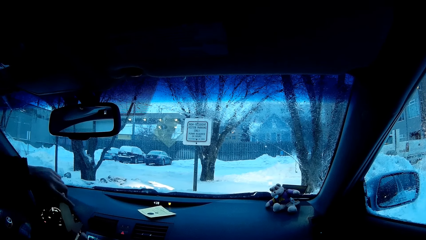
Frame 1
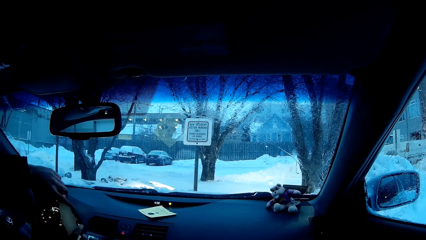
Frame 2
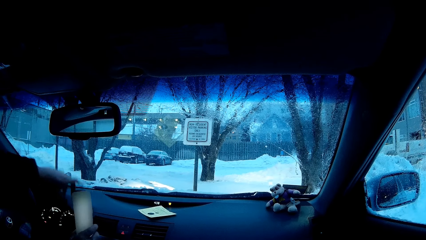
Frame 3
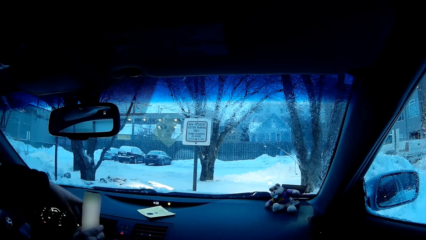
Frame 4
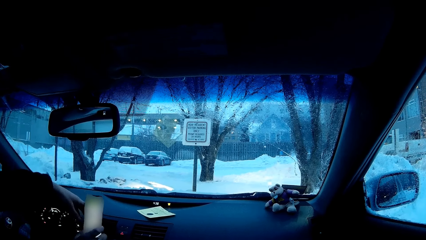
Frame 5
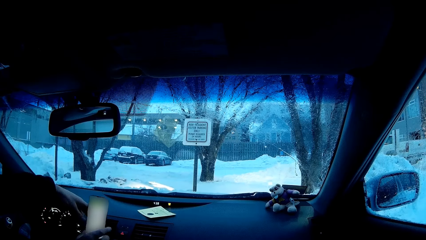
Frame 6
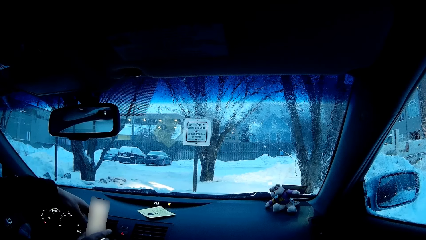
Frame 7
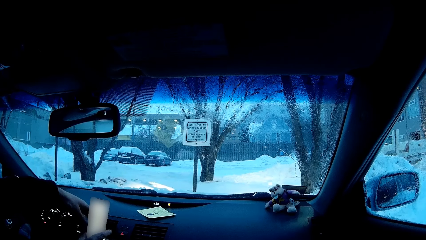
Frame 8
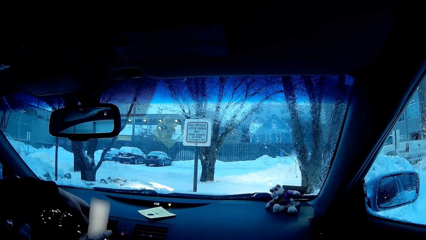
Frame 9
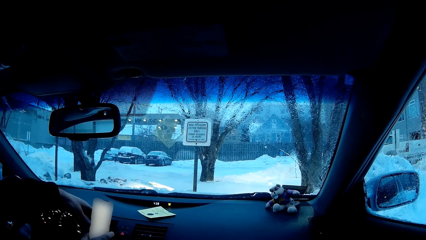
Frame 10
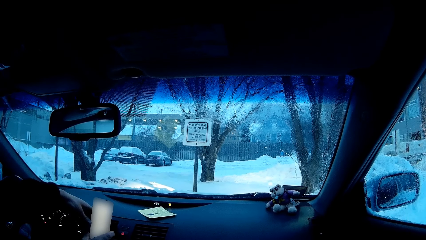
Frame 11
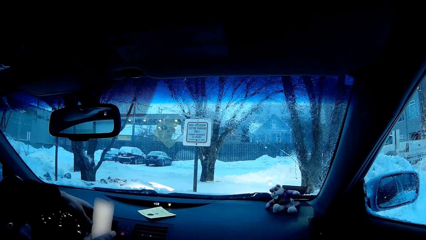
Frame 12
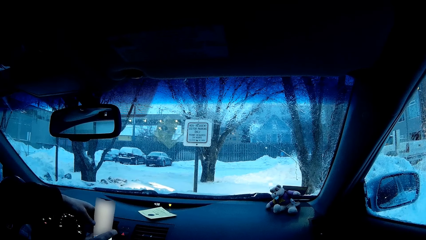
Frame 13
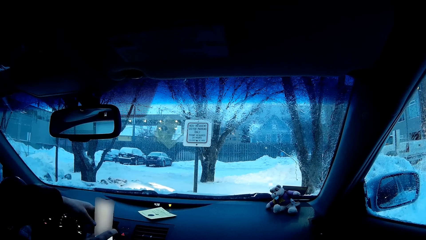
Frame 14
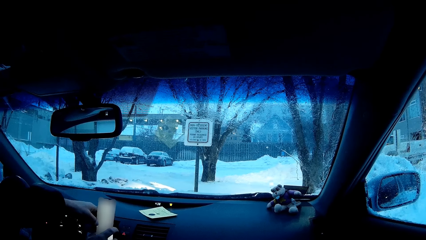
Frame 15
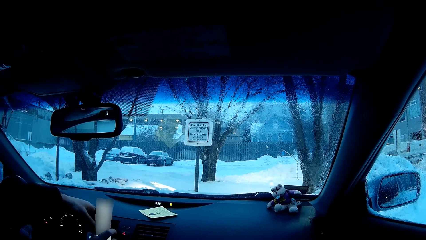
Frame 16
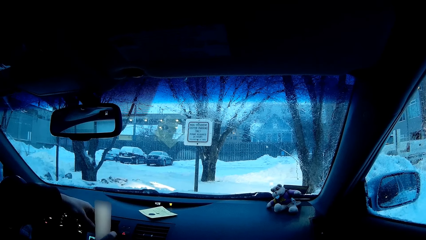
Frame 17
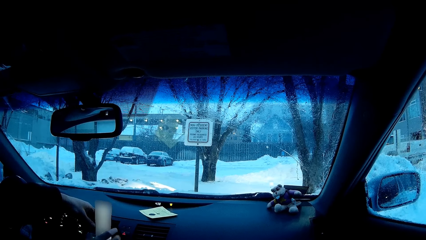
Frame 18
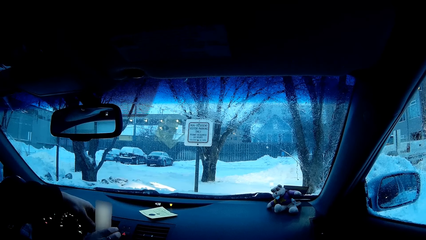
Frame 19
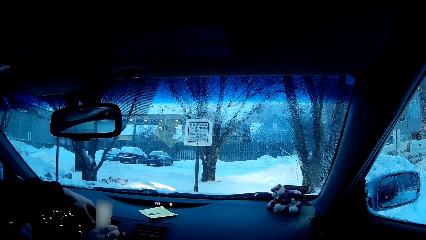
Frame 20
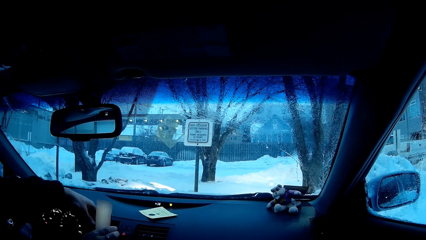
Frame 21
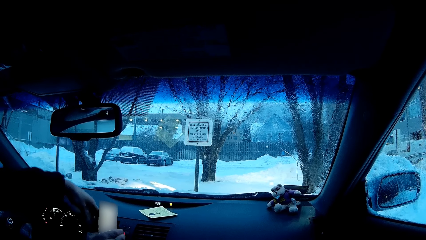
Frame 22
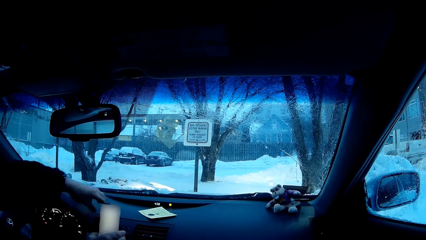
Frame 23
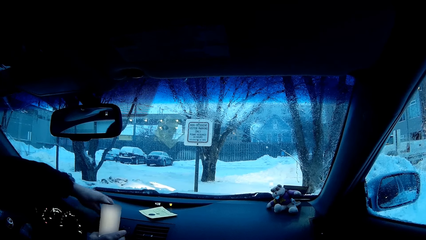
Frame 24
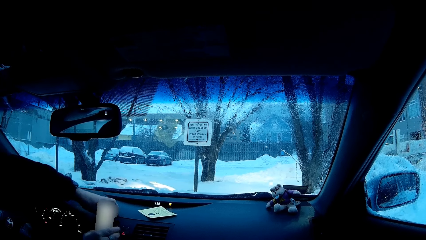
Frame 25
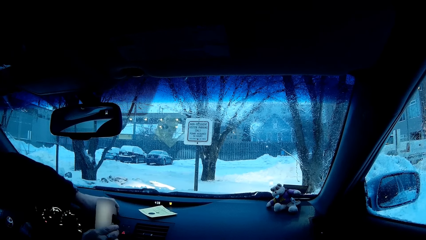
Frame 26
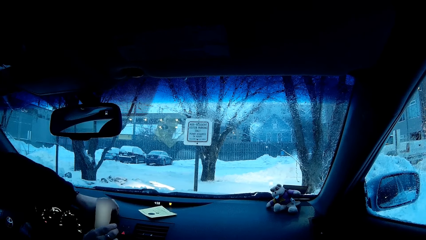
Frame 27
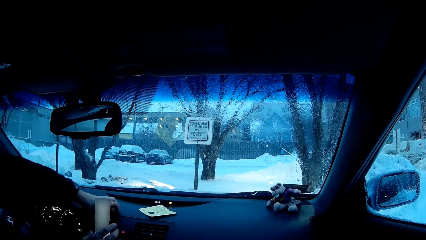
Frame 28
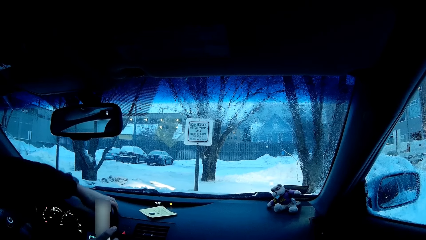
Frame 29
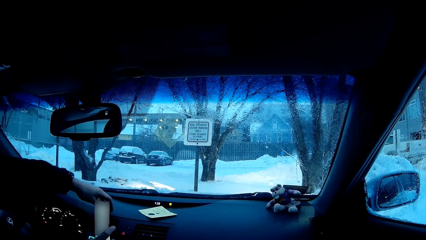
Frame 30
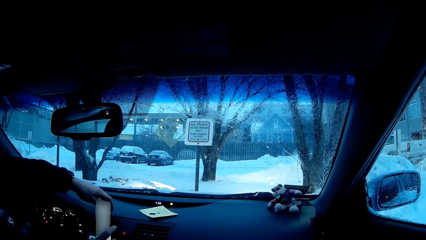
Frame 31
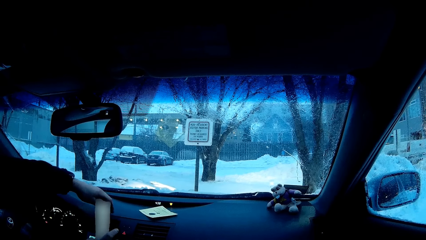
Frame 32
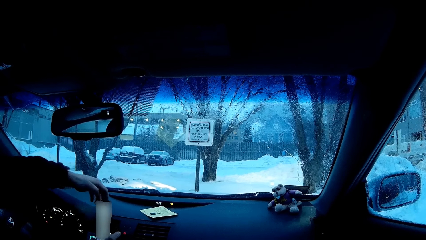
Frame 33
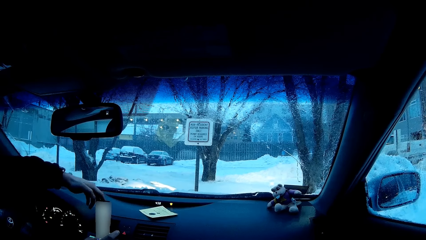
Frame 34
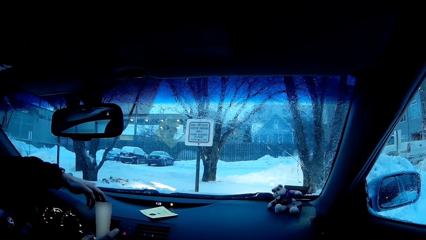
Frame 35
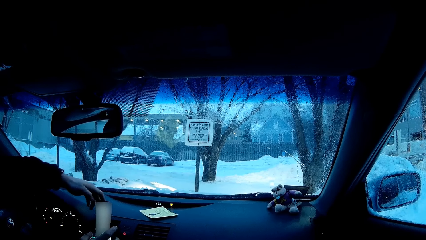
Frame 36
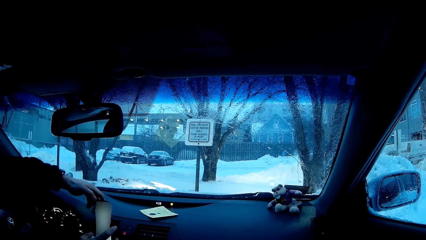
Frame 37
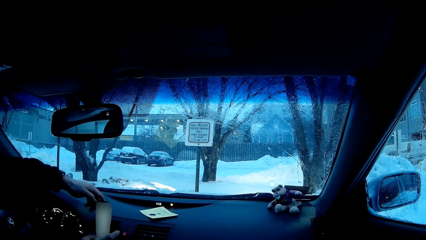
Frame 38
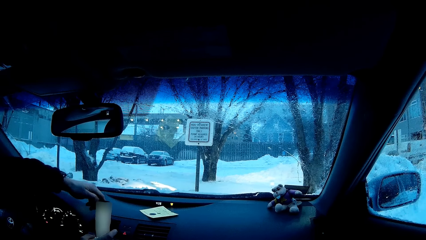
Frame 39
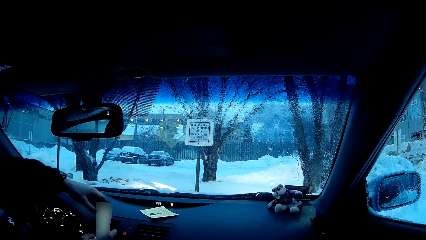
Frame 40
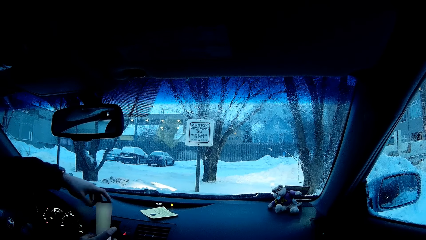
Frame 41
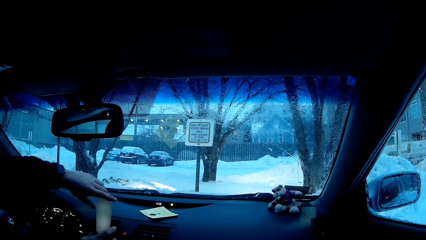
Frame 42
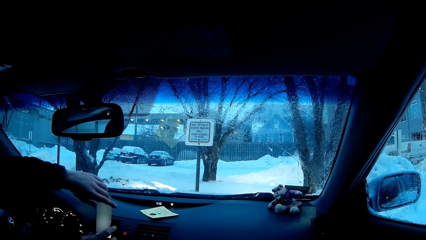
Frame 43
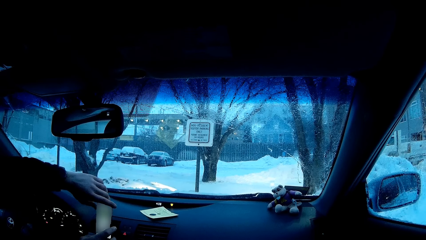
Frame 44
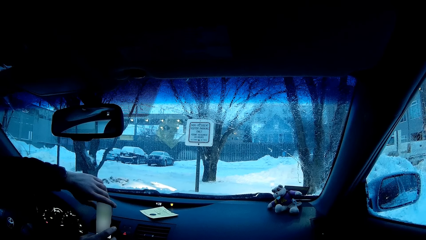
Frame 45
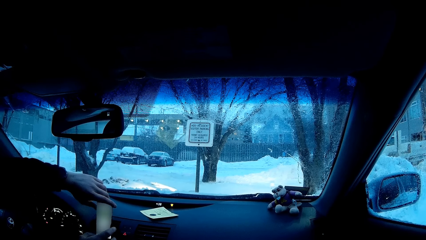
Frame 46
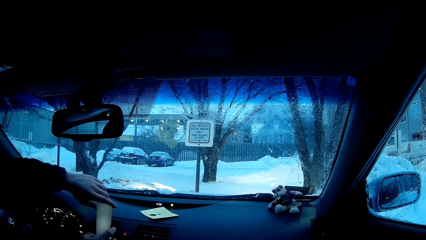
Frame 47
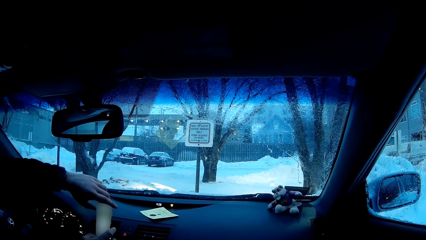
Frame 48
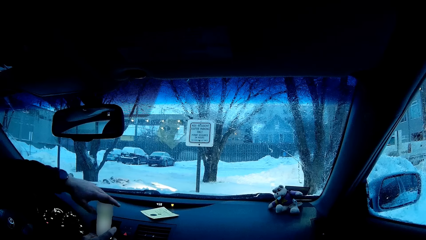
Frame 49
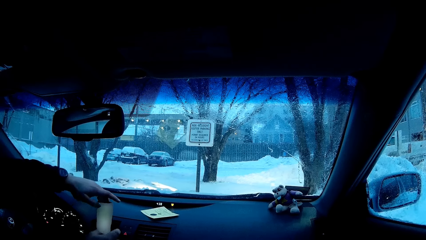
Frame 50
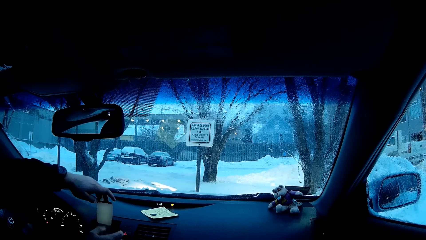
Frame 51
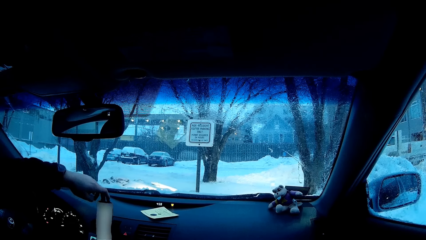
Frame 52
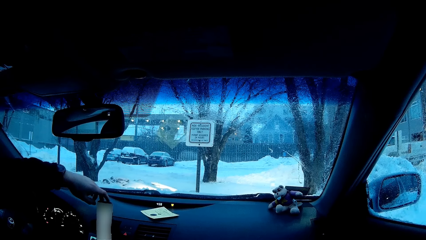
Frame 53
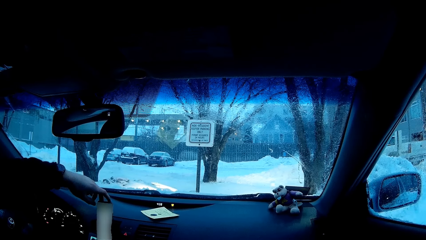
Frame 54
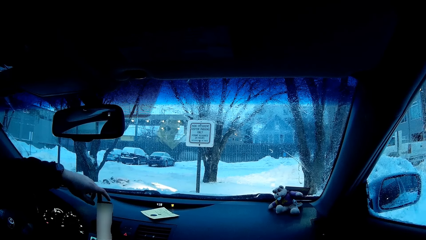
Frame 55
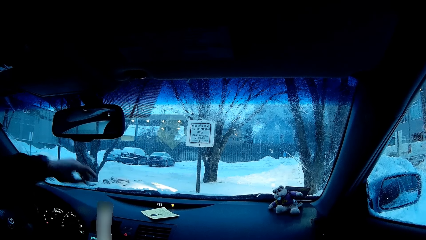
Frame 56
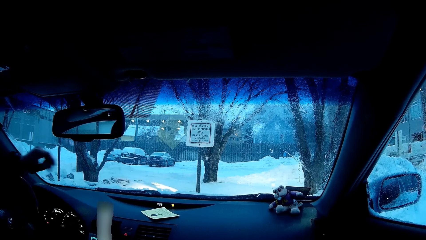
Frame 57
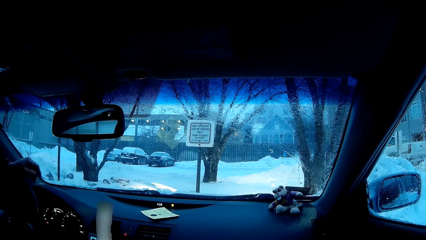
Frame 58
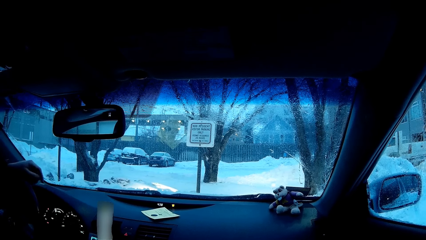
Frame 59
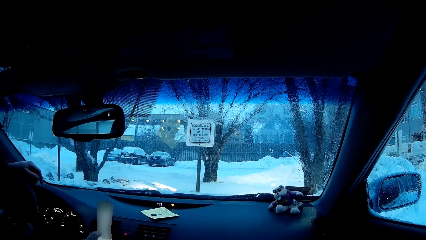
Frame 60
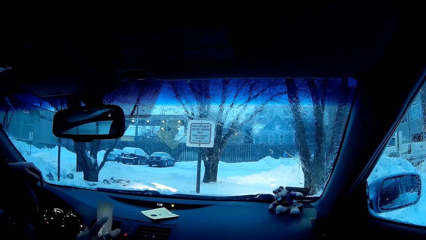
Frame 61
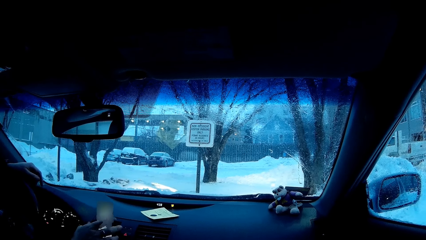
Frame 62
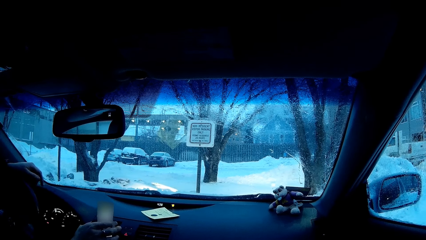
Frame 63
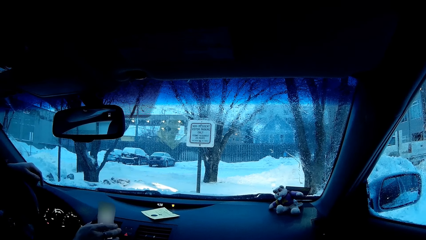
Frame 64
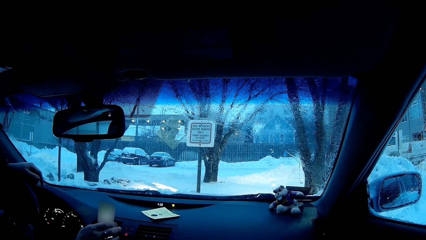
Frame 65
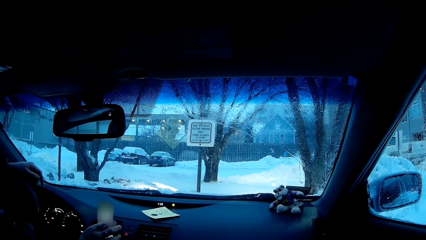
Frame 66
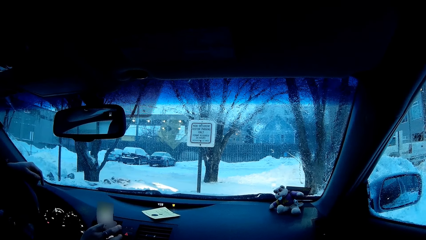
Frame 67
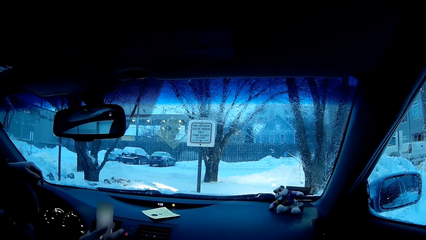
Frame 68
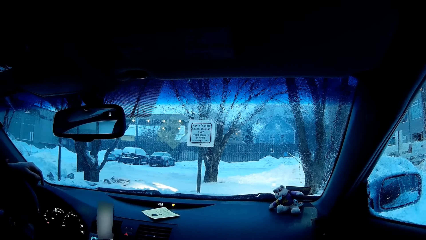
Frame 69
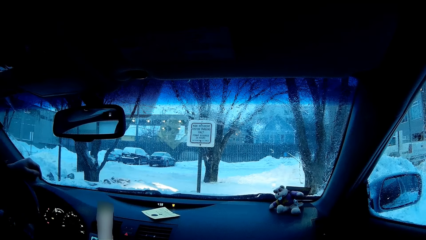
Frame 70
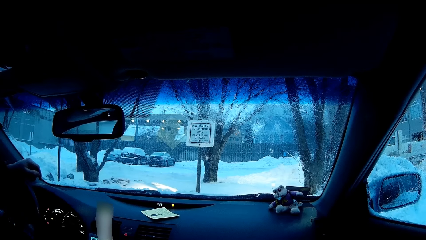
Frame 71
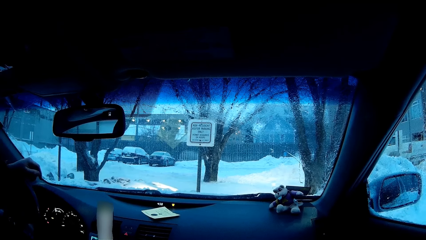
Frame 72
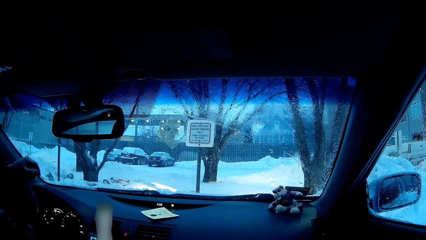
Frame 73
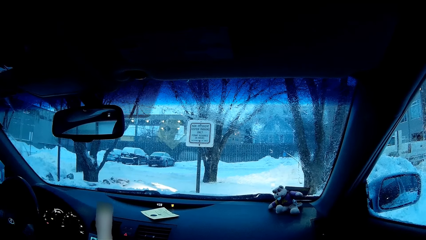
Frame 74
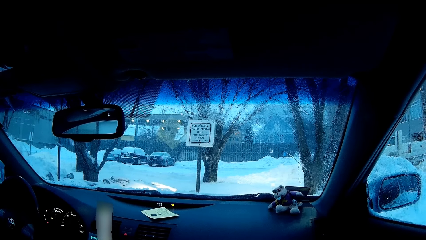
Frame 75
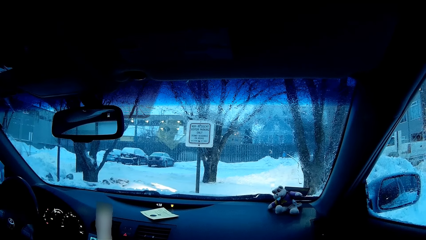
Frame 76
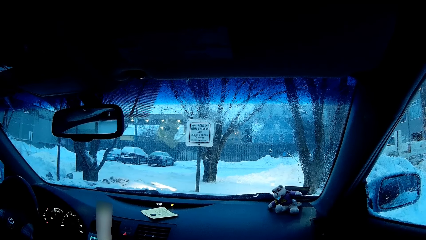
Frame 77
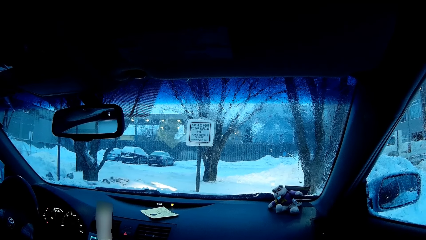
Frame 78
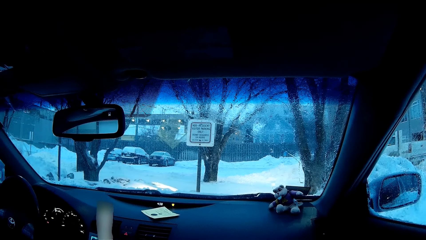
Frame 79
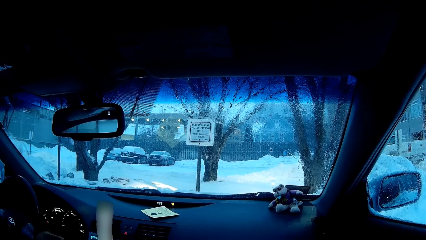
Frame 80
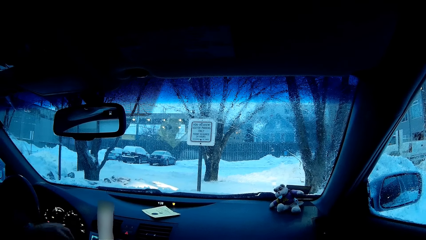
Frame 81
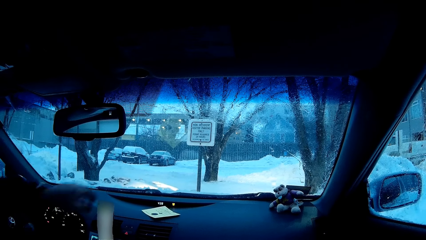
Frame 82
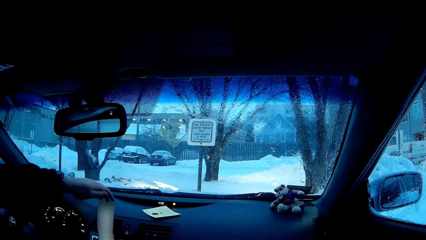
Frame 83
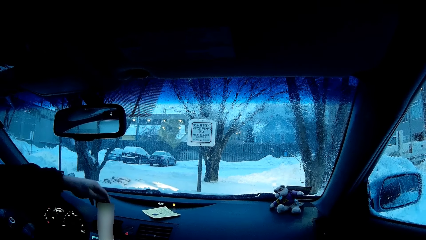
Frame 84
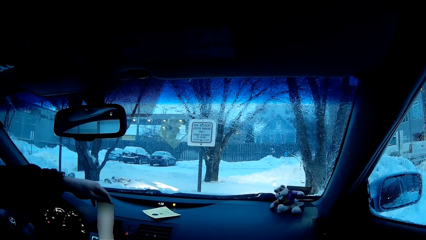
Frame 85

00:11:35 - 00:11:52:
A man places a phone on the dashboard. The man drops the phone.
